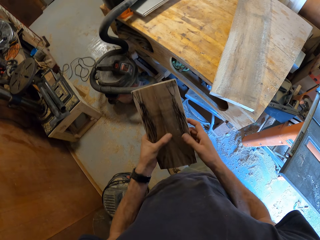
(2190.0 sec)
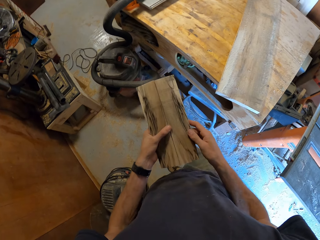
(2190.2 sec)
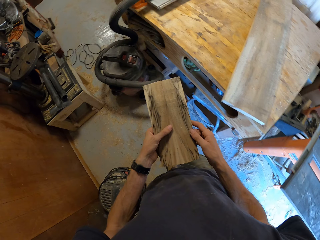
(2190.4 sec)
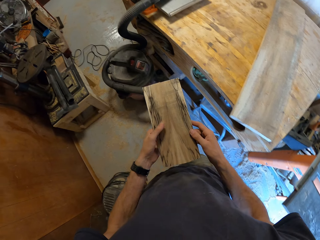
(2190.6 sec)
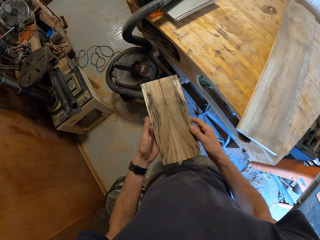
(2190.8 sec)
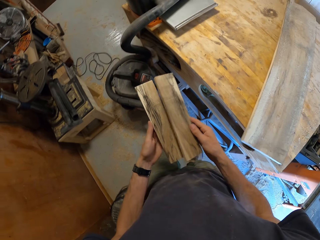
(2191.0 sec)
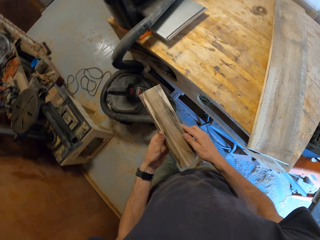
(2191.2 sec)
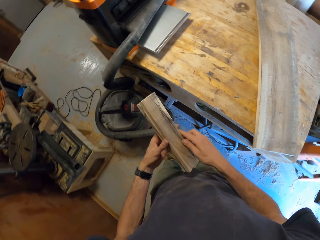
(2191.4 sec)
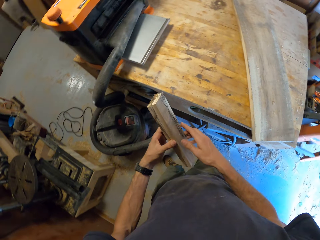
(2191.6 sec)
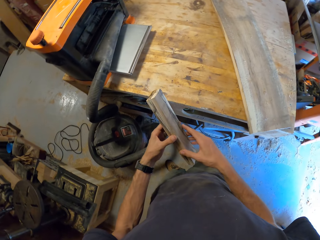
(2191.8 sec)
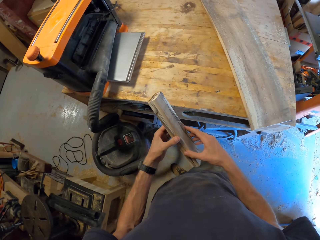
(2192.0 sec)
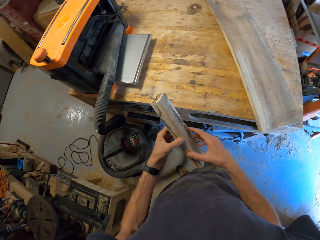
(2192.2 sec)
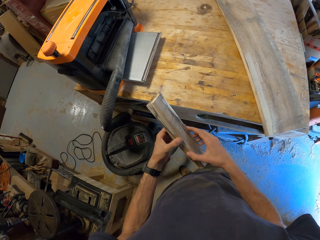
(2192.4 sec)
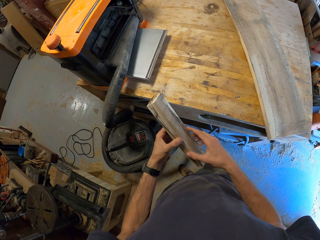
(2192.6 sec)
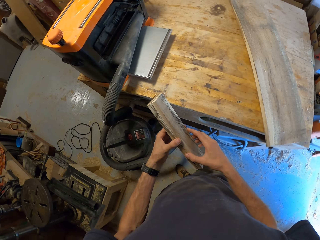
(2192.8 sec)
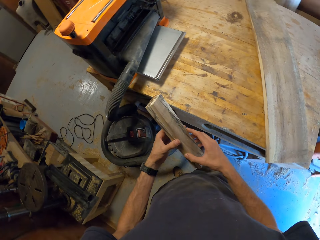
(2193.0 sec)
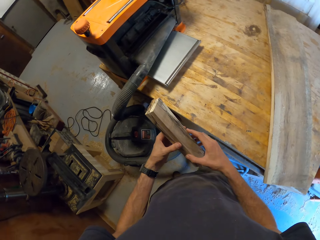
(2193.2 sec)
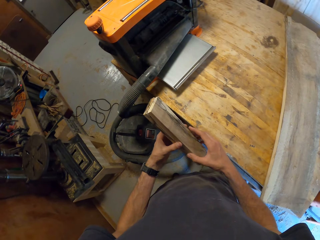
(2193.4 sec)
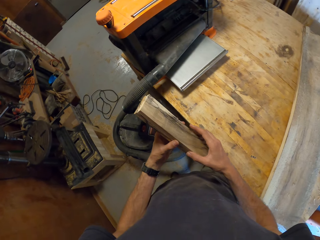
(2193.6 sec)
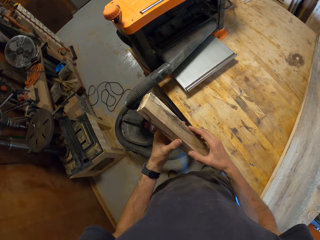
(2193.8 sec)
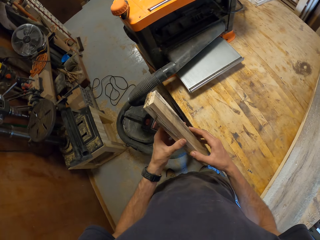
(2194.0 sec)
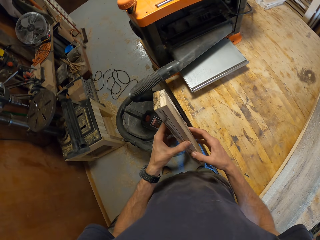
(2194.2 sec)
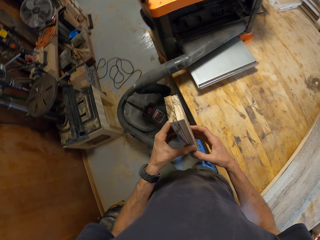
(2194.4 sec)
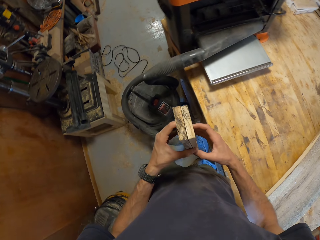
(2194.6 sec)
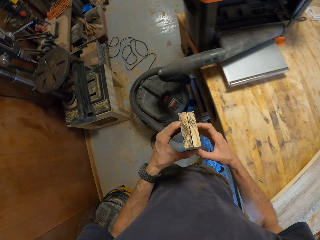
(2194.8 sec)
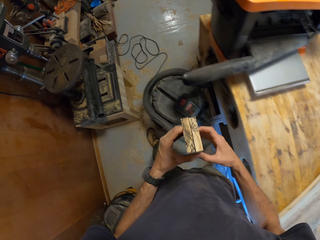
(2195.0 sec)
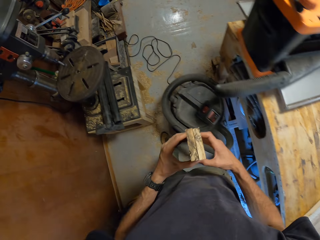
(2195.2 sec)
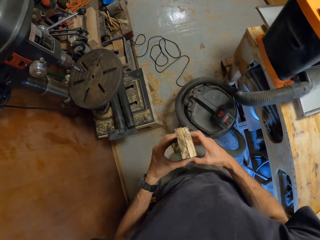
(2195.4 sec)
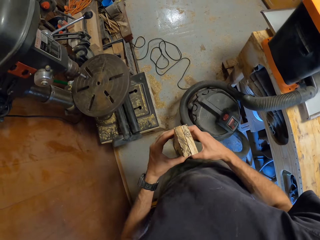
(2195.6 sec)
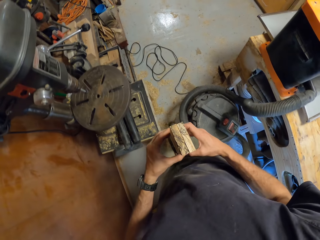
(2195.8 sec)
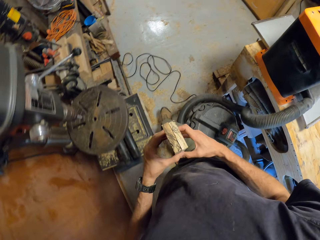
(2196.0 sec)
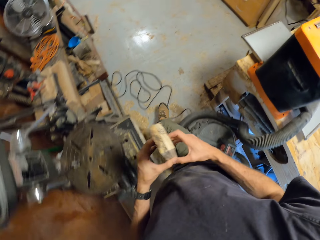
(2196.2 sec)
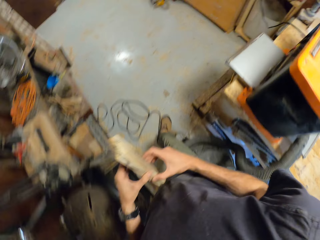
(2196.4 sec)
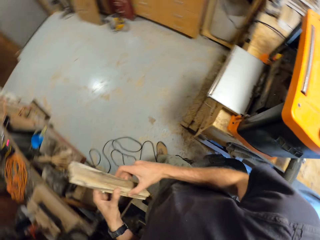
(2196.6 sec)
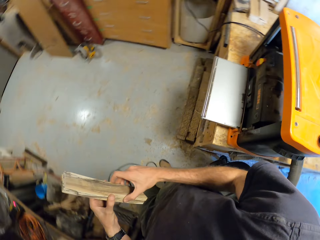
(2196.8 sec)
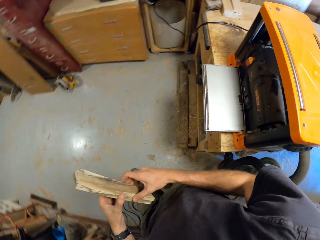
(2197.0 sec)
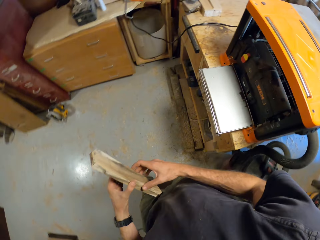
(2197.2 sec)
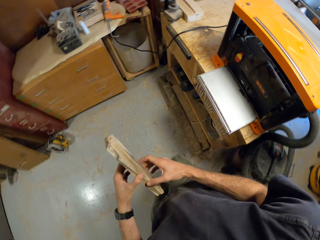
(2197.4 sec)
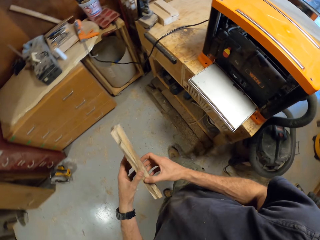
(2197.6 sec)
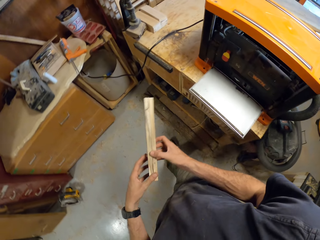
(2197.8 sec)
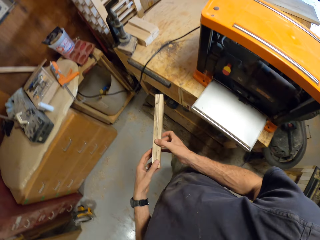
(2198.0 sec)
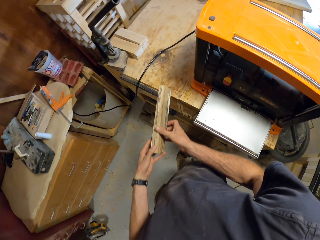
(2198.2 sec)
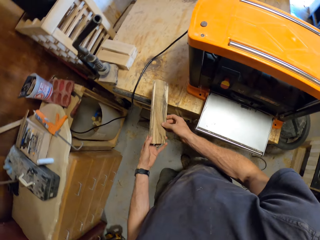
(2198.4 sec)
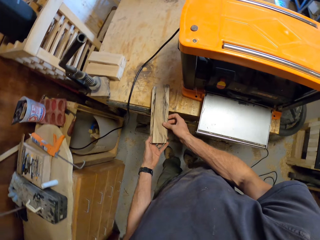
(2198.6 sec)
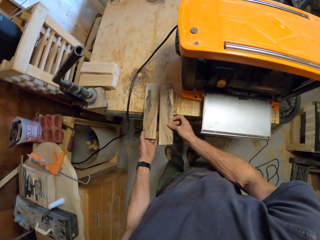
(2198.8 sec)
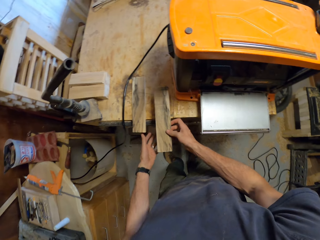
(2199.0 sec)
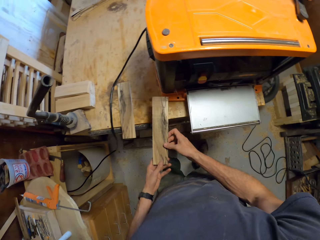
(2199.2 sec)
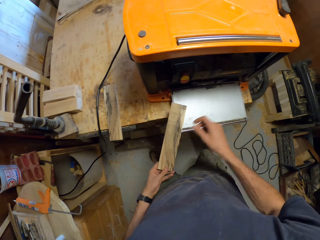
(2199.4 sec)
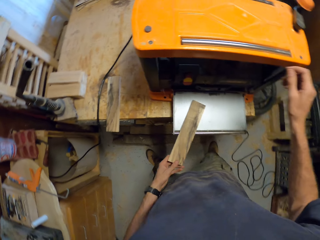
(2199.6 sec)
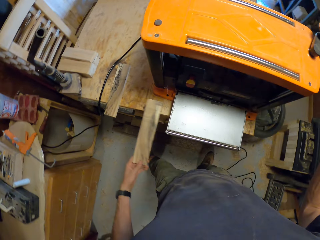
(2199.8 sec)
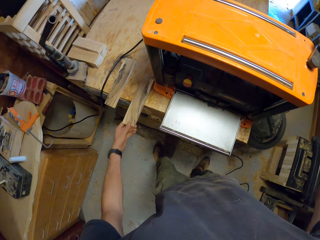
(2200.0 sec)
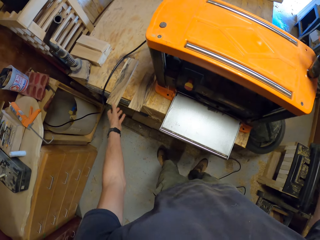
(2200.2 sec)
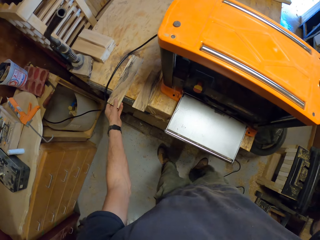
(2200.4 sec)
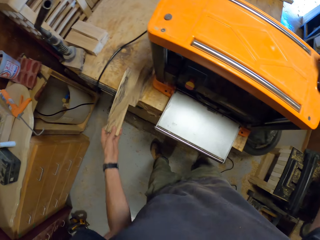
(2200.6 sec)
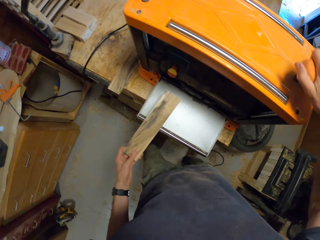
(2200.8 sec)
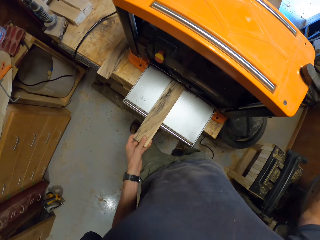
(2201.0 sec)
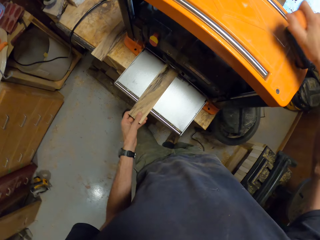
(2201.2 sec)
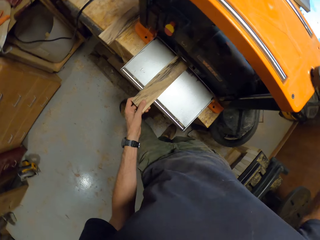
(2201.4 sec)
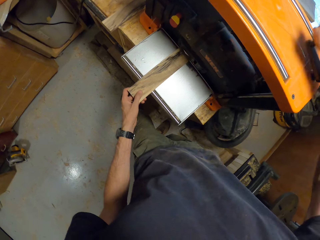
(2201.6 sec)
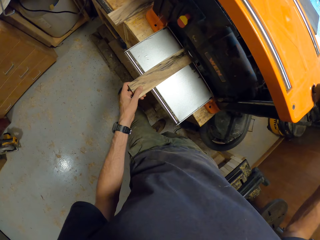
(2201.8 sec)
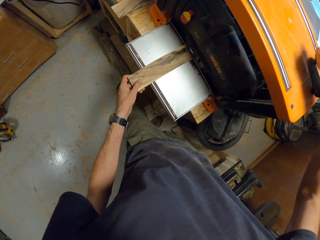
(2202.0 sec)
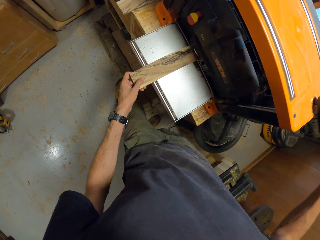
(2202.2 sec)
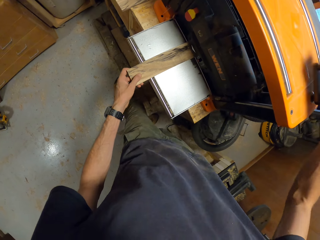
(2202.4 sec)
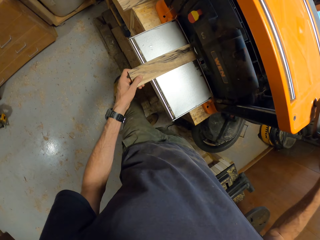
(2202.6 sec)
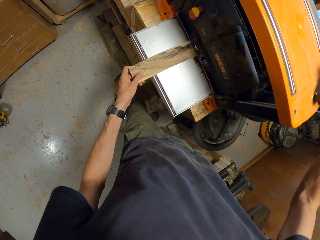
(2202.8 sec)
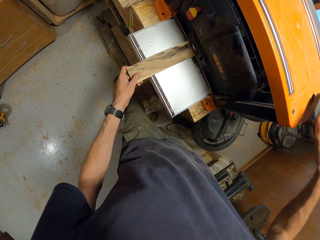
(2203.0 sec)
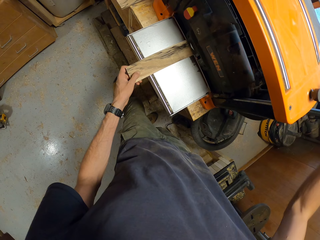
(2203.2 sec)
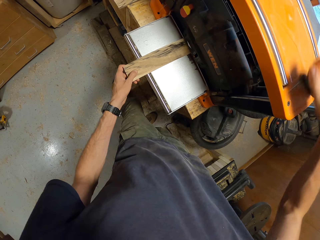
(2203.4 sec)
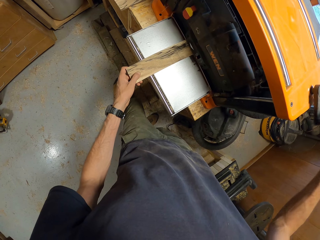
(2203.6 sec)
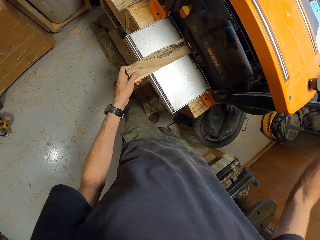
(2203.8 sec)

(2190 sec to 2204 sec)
The camera wearer walks in the room to a smoothening machine on a table. He drops one of the woods on the table. He raises his right hand. He drops the wood in his left hand. He picks up the first wood he dropped on the table with his left hand. He places the wood in the machine and operates the machine with his right hand.

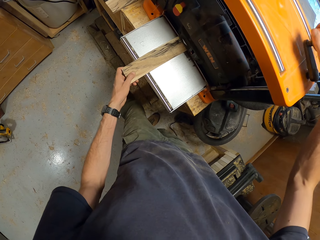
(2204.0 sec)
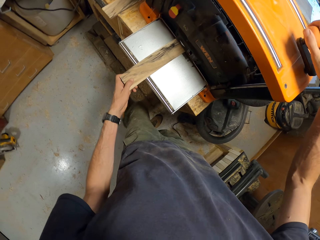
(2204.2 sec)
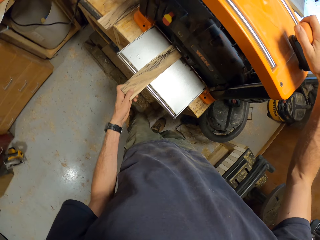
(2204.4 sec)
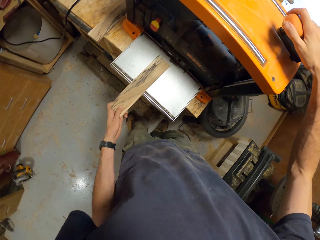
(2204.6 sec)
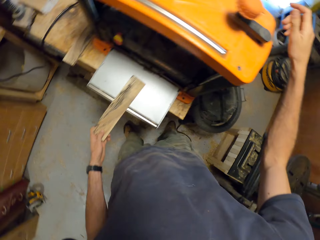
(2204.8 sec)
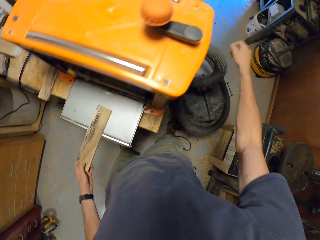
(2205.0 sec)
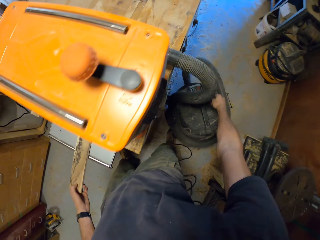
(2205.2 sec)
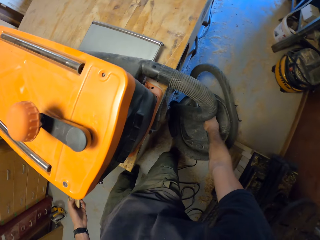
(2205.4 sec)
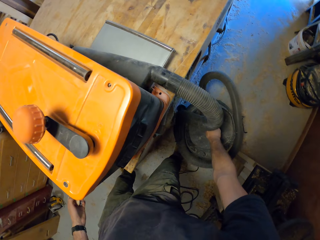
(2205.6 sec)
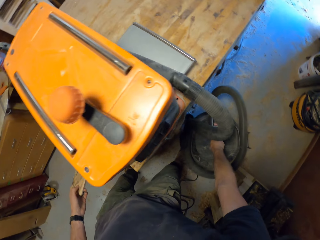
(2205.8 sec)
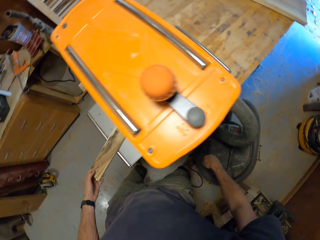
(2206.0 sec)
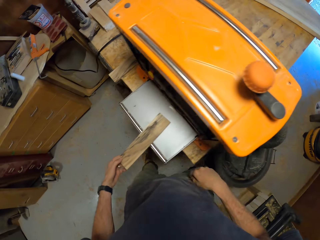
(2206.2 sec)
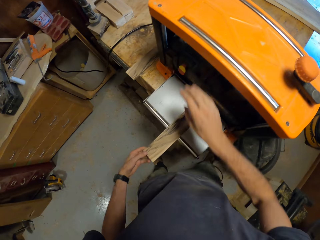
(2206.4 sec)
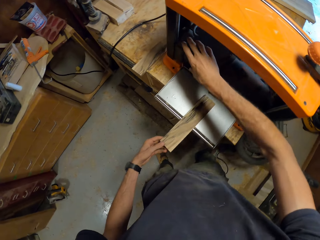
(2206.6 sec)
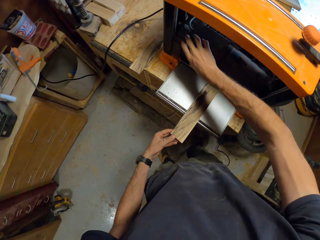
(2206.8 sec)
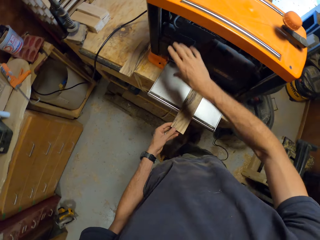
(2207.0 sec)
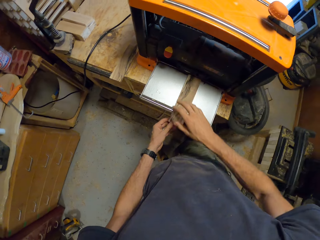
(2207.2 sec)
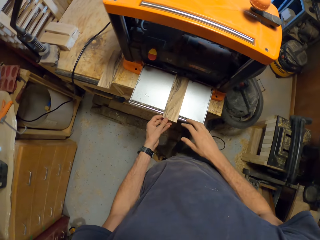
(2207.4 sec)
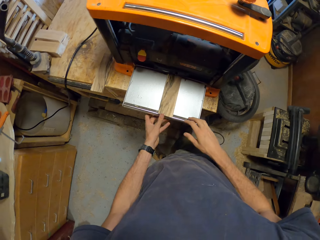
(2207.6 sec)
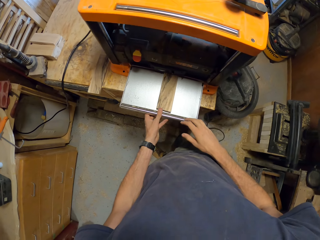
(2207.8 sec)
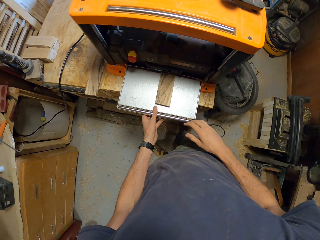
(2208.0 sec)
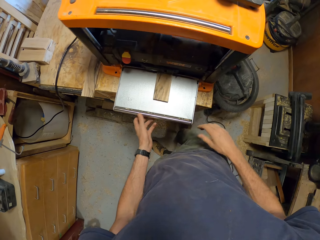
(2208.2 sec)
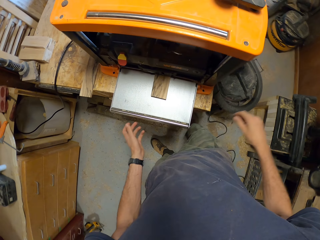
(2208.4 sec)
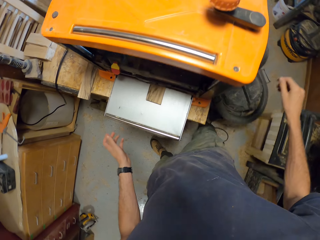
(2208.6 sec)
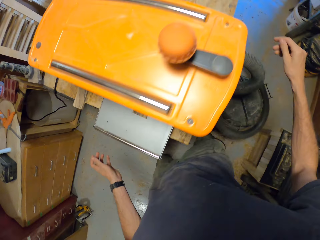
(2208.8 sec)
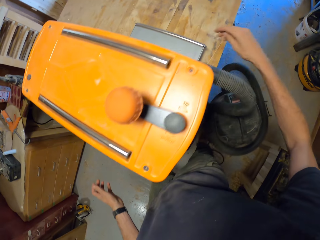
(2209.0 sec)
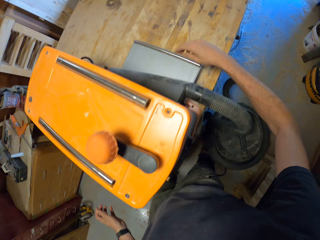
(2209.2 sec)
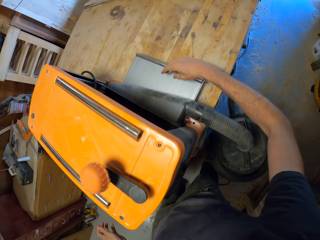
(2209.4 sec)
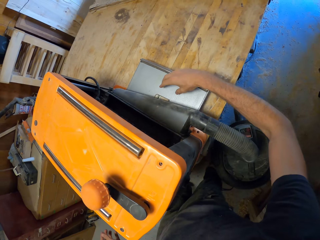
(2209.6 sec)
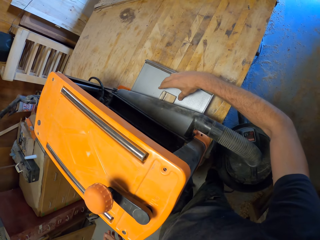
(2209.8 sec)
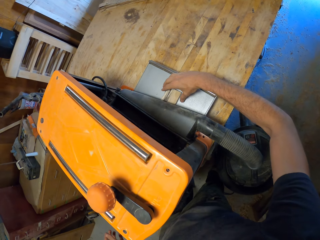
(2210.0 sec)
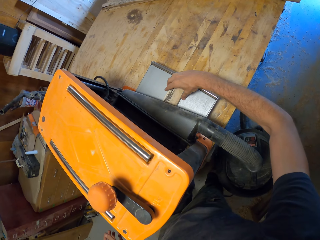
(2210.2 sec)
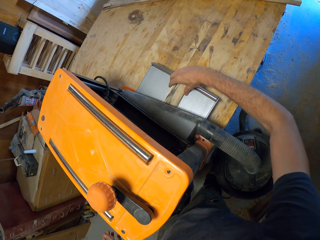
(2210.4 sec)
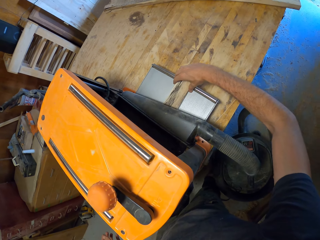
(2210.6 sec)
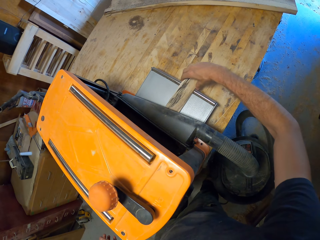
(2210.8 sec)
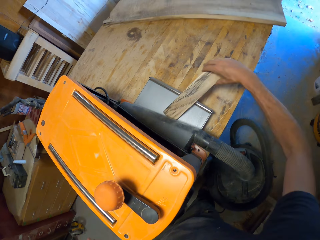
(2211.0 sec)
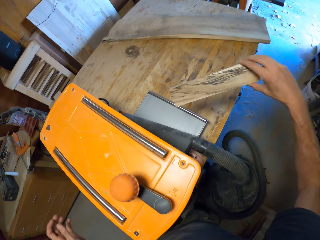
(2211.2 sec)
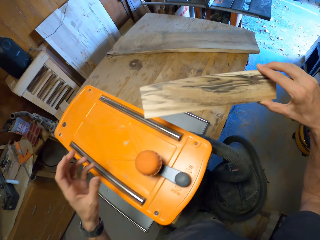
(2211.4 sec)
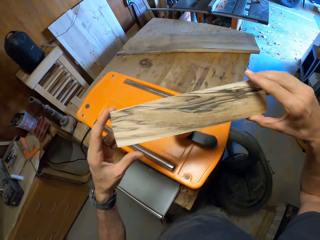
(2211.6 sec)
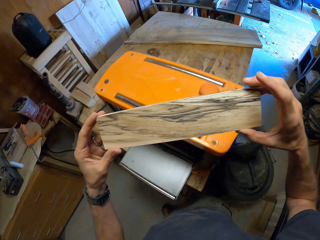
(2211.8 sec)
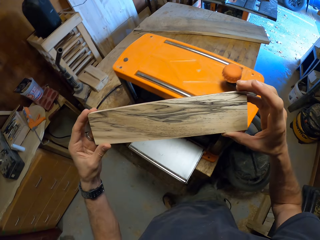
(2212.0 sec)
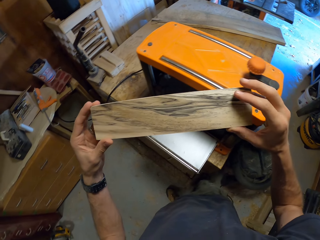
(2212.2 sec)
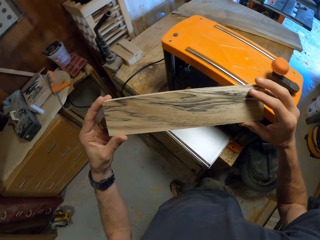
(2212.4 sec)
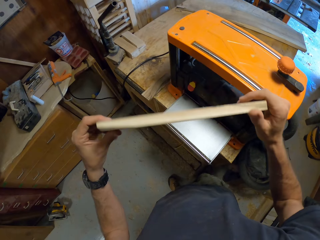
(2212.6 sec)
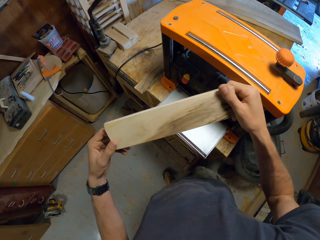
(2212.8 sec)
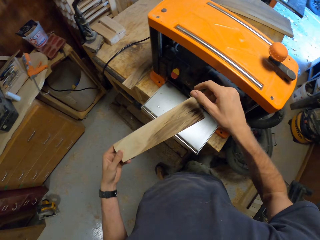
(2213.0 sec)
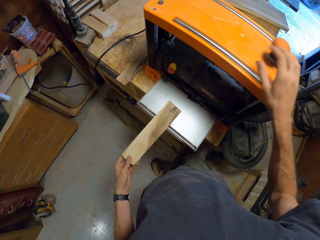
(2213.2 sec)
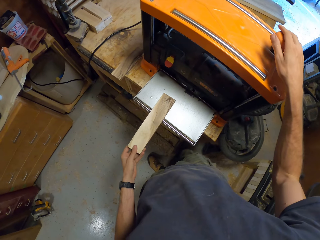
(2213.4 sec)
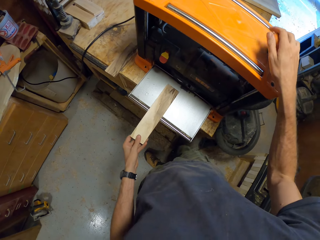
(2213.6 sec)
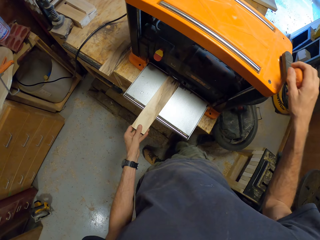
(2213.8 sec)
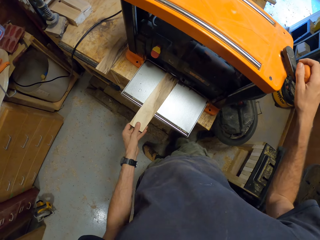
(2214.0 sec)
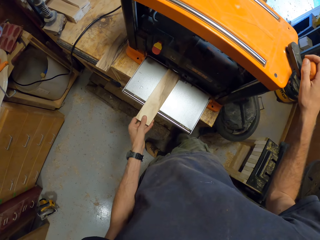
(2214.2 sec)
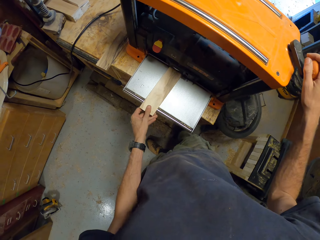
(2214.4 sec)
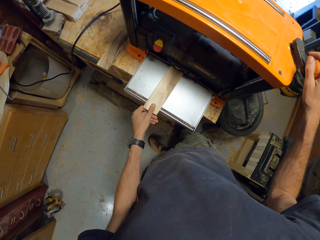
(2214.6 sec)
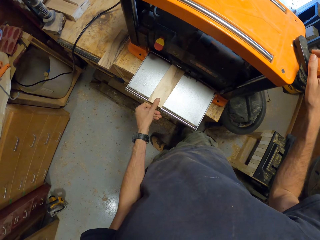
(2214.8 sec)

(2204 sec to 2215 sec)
The camera wearer touches different parts of the machine with his right hand. He slides the wood into the machine with his left hand. He picks the wood out of the machine from the other side of the machine with his right hand. He passes the wood to his left hand. He puts the wood into the machine with his left hand and operates the machine with his left hand.
